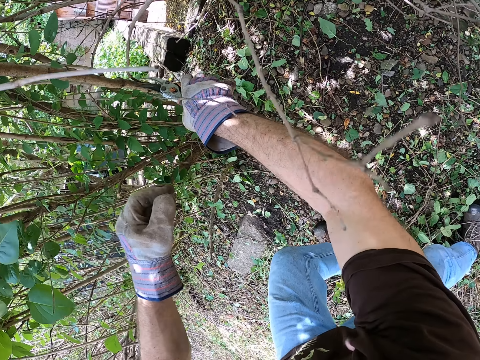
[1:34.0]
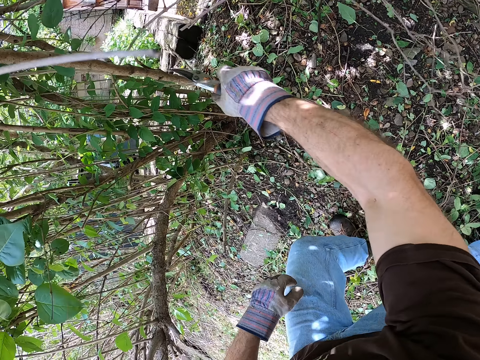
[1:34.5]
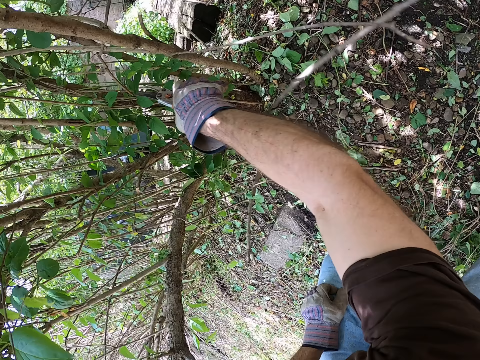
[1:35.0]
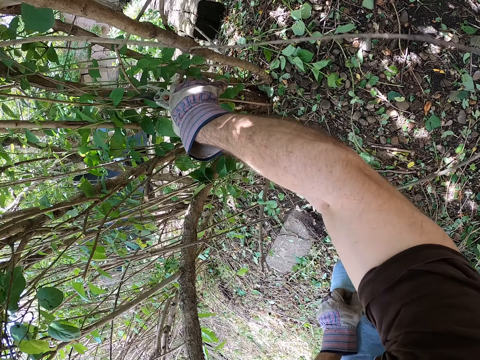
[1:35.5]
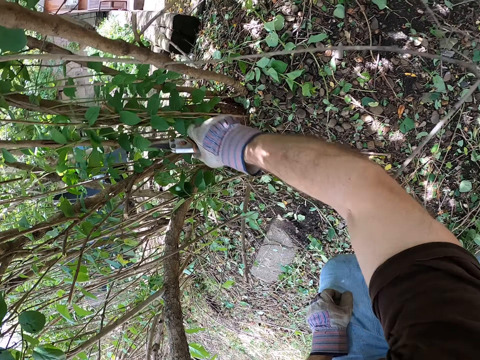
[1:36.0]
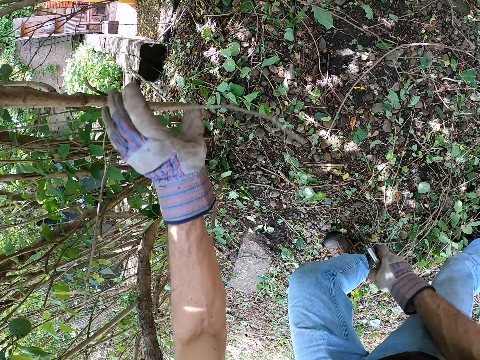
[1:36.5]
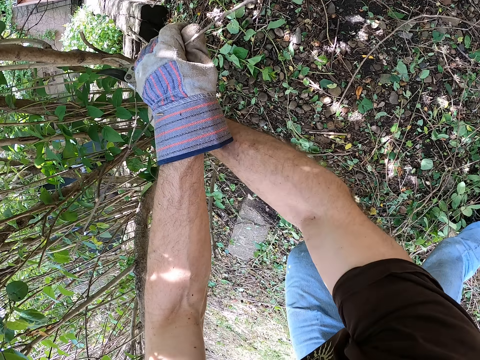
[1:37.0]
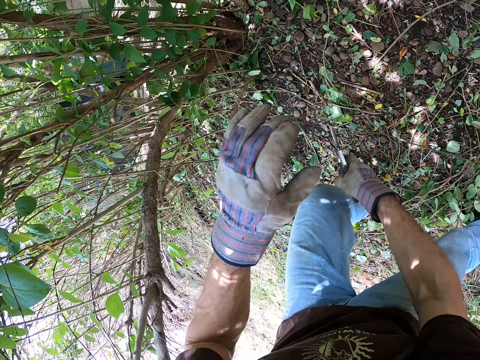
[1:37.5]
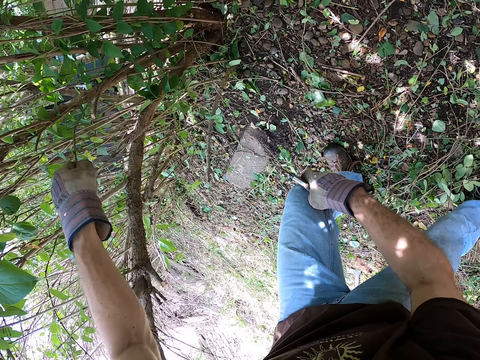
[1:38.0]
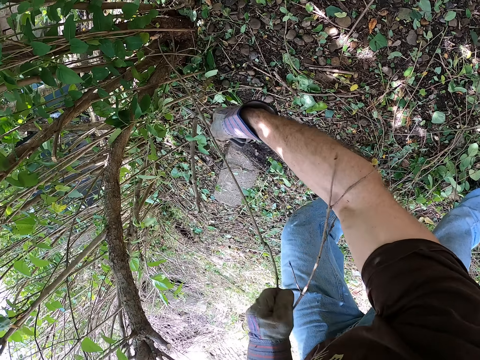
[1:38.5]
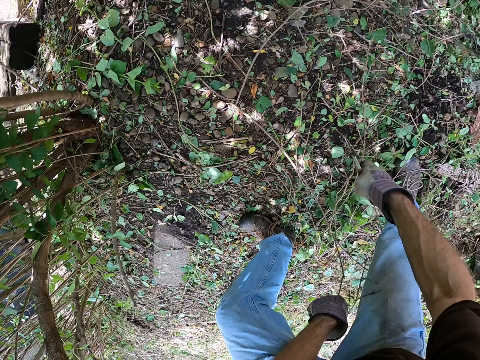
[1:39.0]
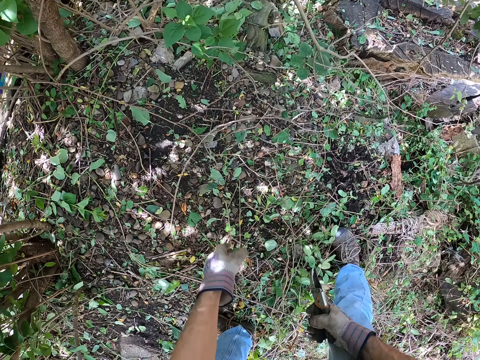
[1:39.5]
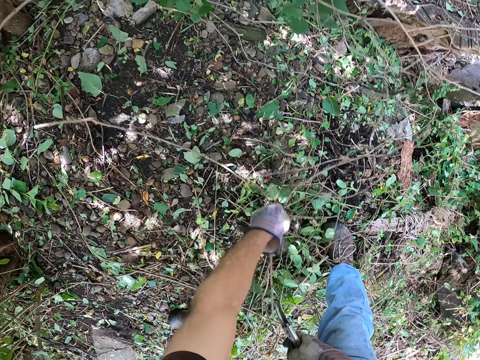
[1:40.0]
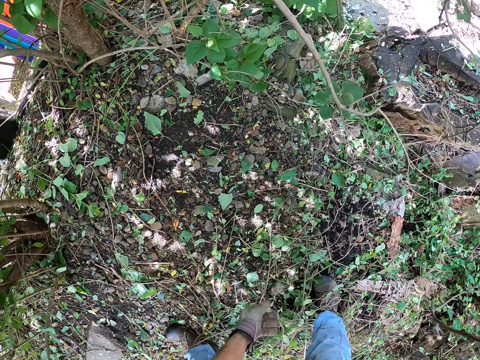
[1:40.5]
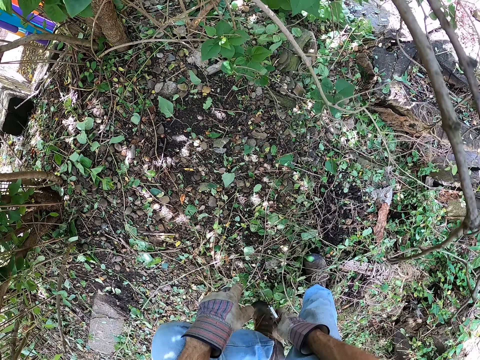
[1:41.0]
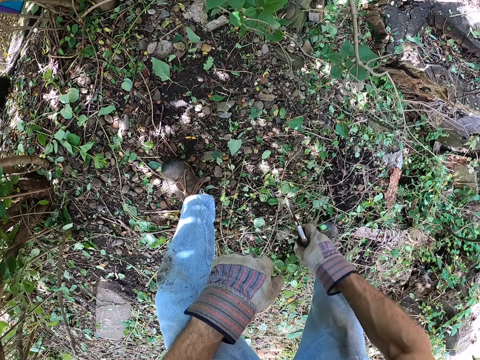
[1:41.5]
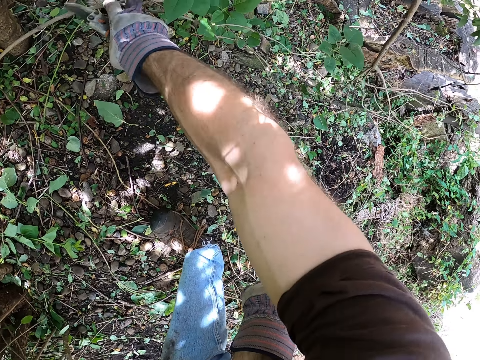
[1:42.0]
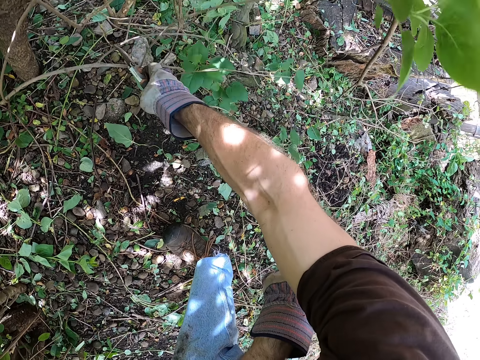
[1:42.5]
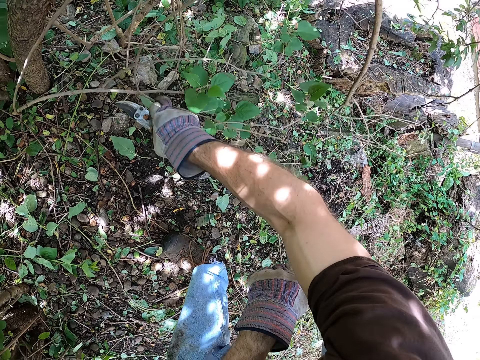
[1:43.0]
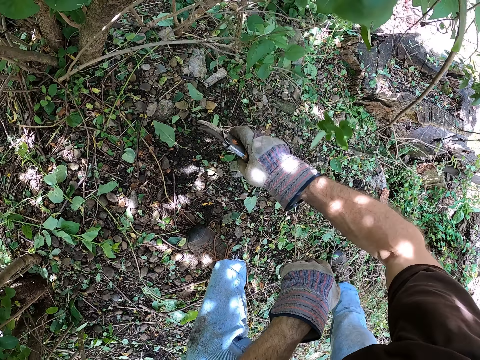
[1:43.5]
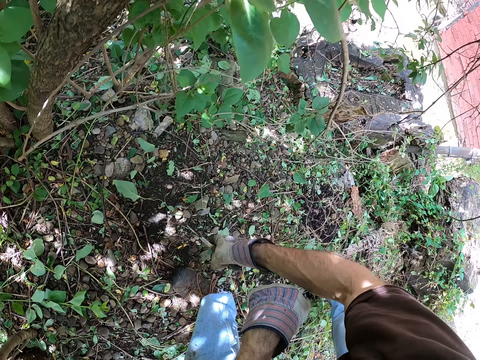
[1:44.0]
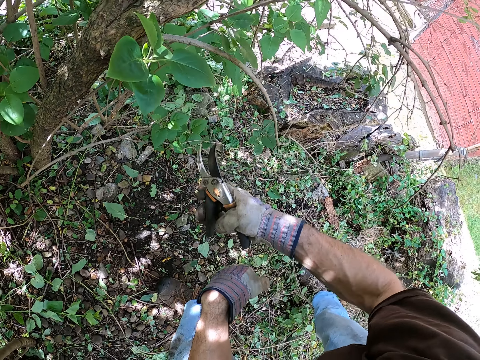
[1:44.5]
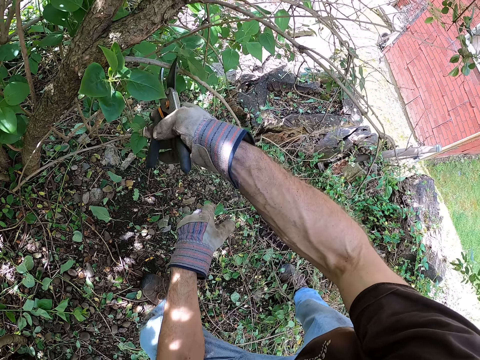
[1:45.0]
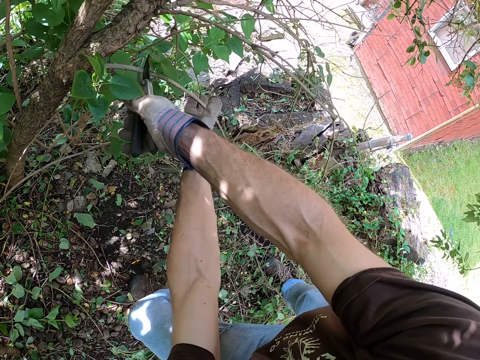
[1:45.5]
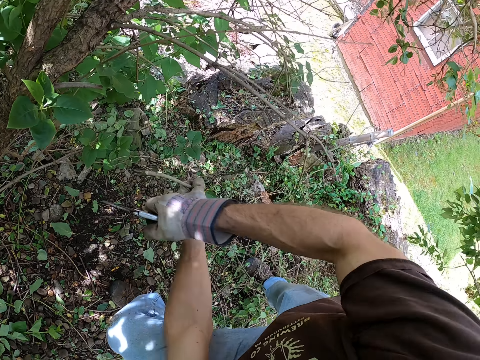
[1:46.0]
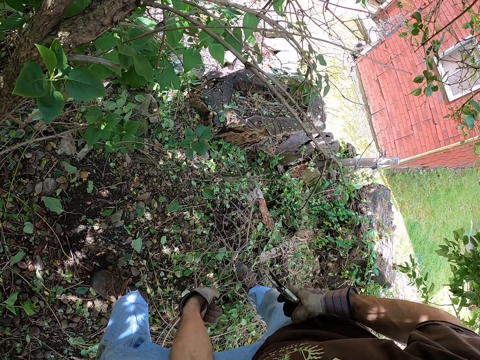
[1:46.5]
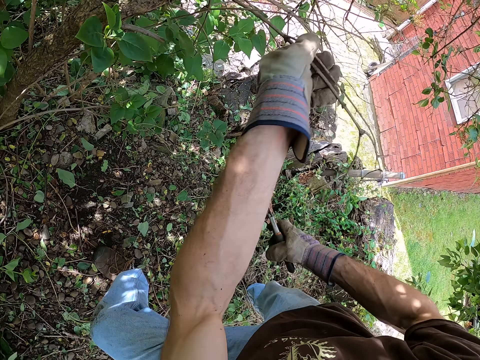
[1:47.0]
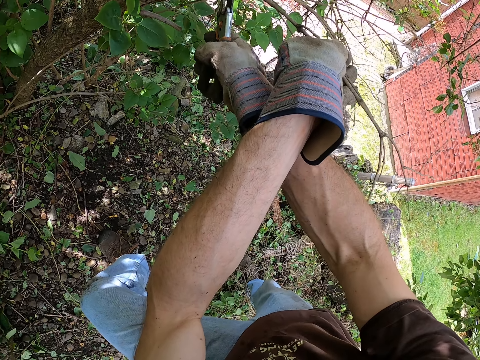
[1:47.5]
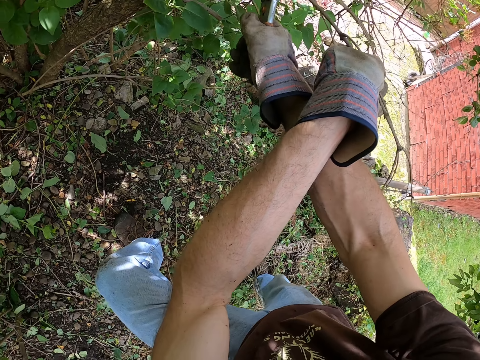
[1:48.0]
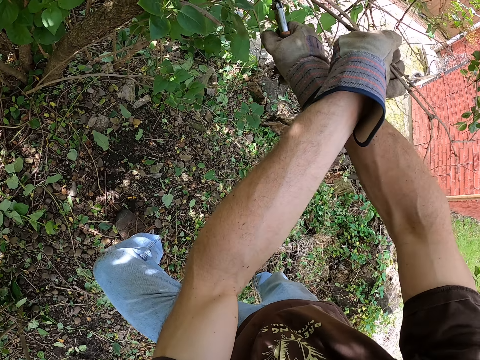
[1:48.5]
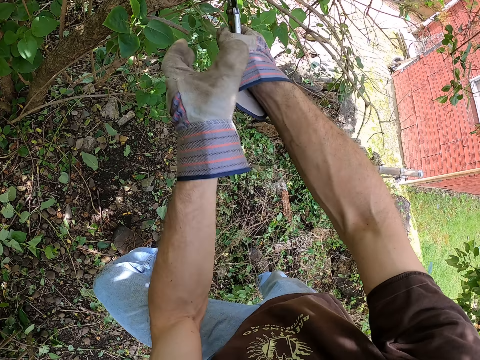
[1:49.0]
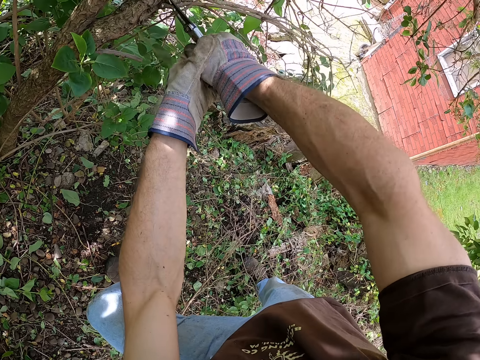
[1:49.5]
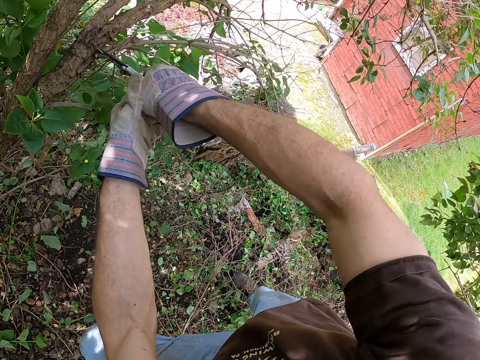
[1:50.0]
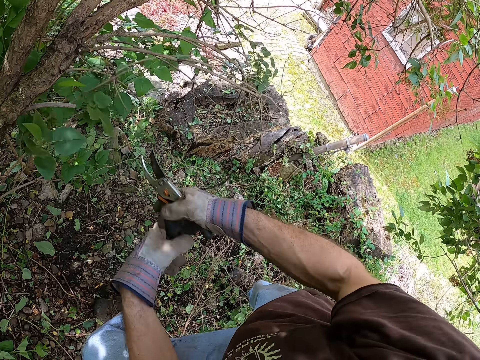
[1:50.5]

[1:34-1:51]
The camera wearer cuts the branches with the pruner. He puts the tree branch down. He moves the hand. He holds the branches with his left hand. He cuts the branches with the pruner. He holds the branches with his left hand and cuts the branches with the pruner. He pulls the tree branch. He drops the branches on the ground. He pulls the tree branch down. He moves some dead branches with his left hand. He moves his left leg forward. He touches a branch with his right hand. He cuts the branch with the pruner. He holds the branch with his left hand. He drops the branch on the ground. He holds the branch with his left hand. He pulls the tree branch down. He cuts the branch with the pruner.

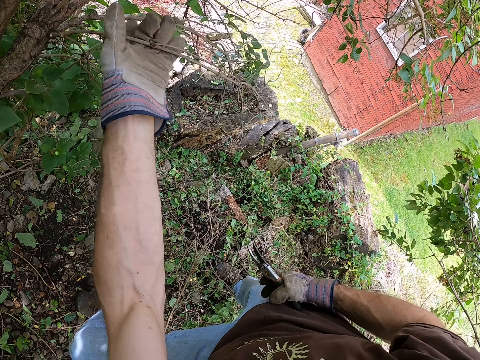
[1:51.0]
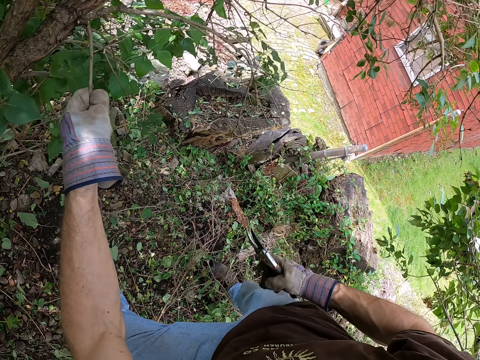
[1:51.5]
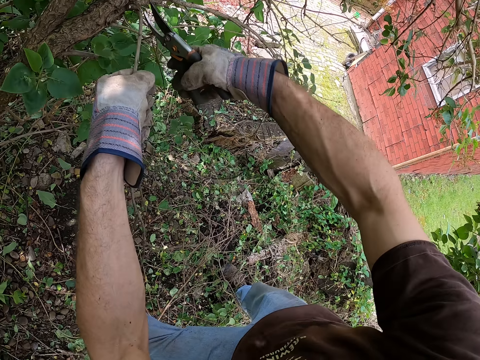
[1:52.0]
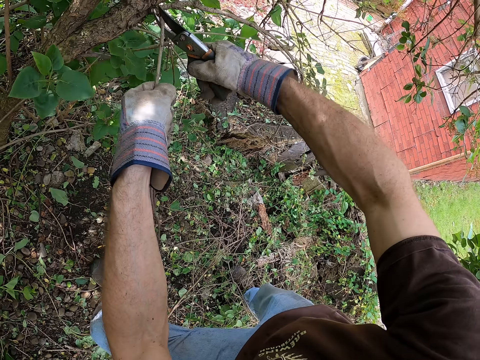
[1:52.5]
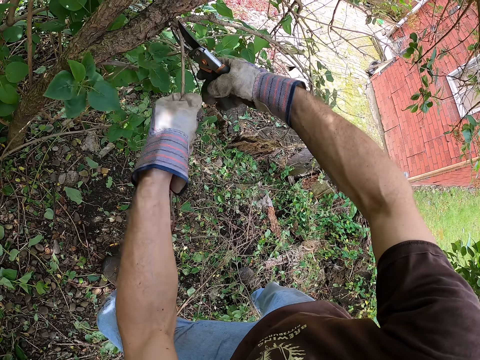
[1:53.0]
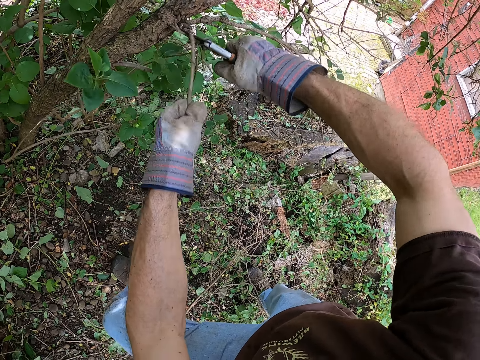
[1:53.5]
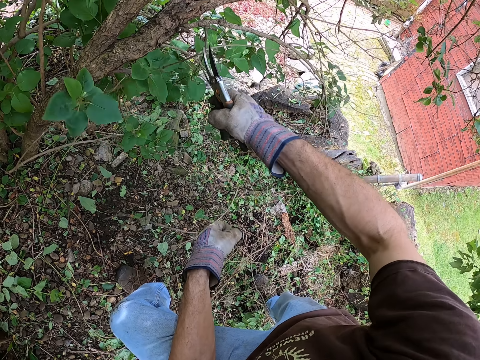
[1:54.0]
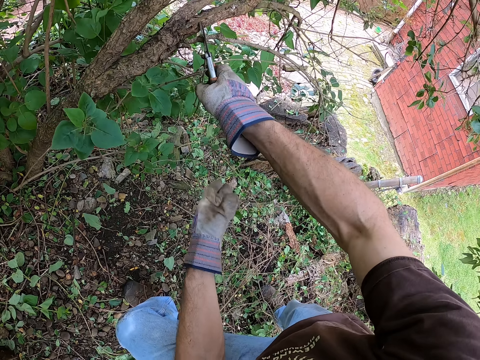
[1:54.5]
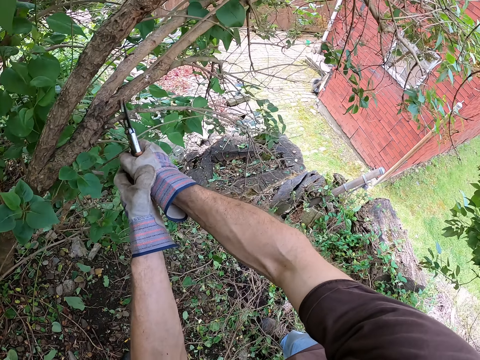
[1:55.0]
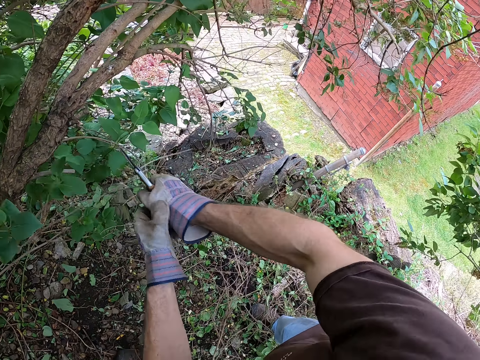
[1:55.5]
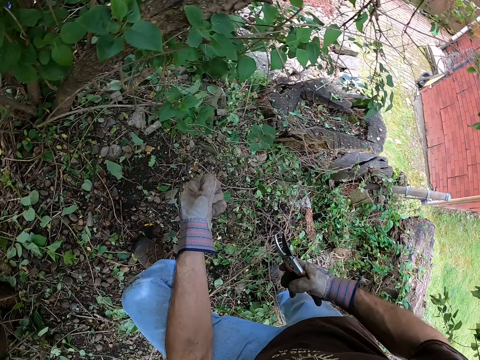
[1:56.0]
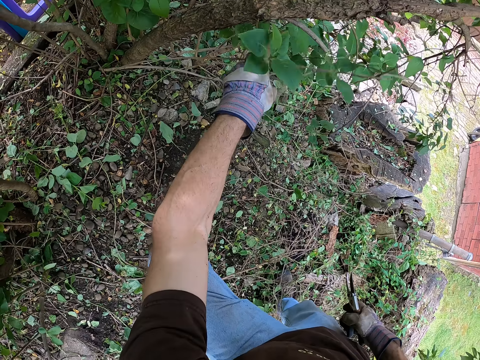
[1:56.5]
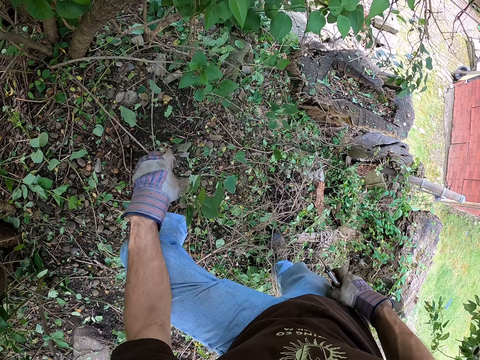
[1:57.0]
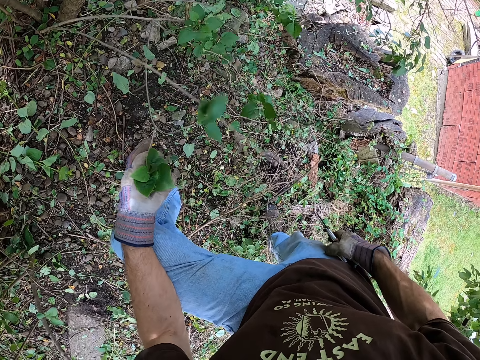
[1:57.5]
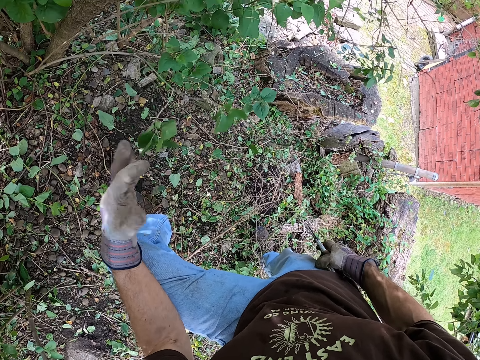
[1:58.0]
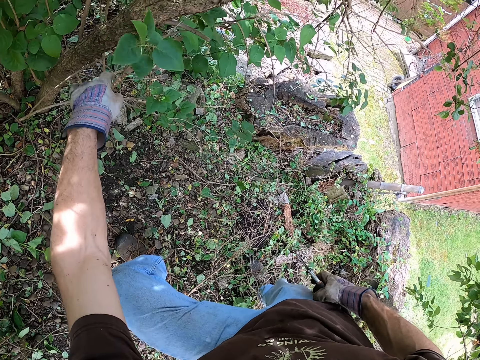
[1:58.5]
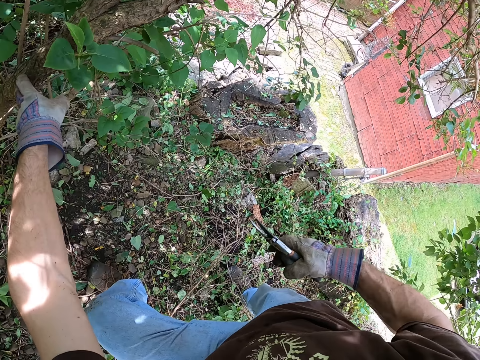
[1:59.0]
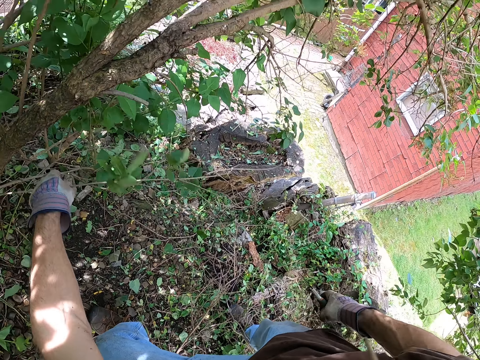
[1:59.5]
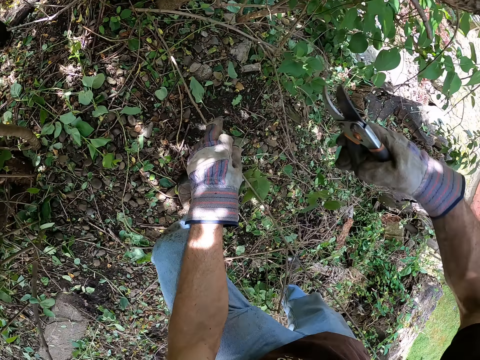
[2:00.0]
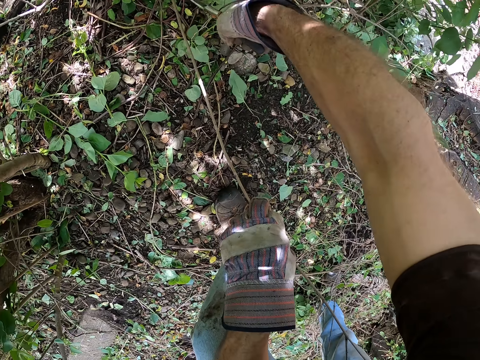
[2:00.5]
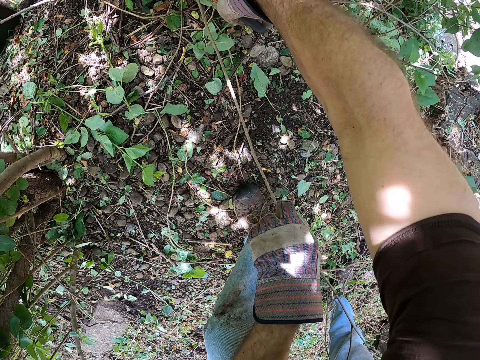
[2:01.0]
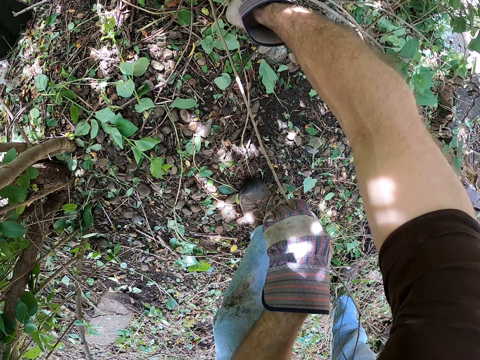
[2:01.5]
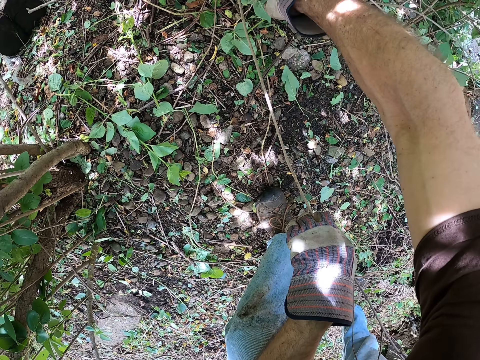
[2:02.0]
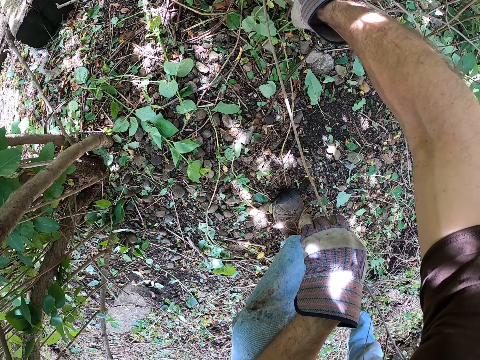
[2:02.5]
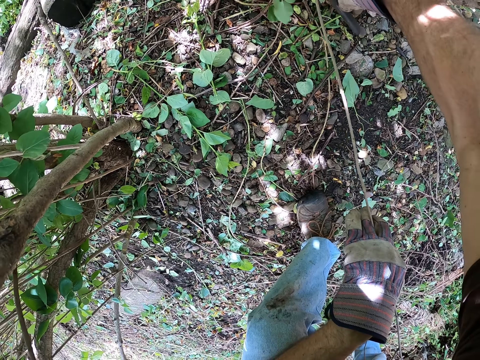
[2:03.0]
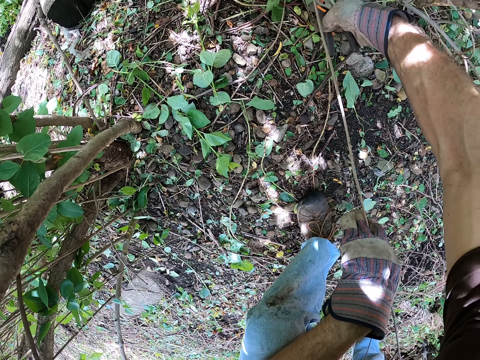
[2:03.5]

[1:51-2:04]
The camera wearer pulls the tree branch down. He cuts the branch with the pruner. He pulls the tree branch down. He moves the branches with his left hand. He pulls the tree branch down. He holds the branch with his left hand. He cuts the branch with the pruner. He pulls the tree branch down.
